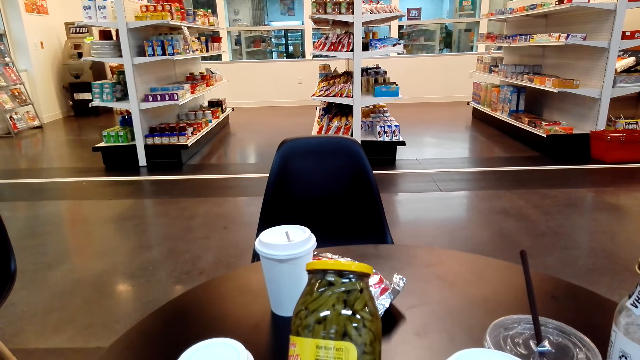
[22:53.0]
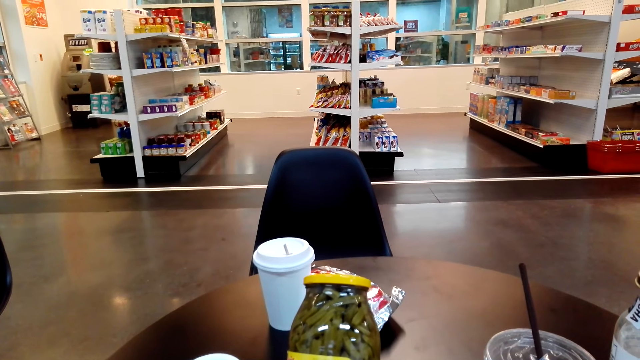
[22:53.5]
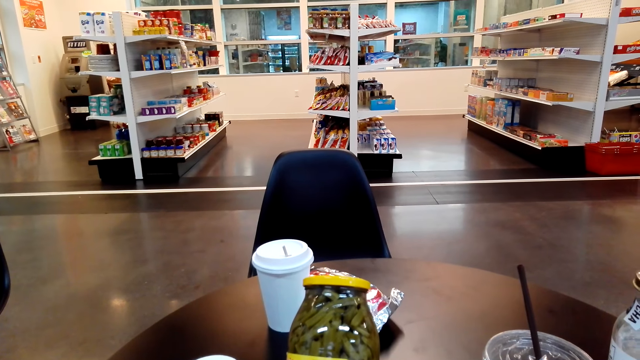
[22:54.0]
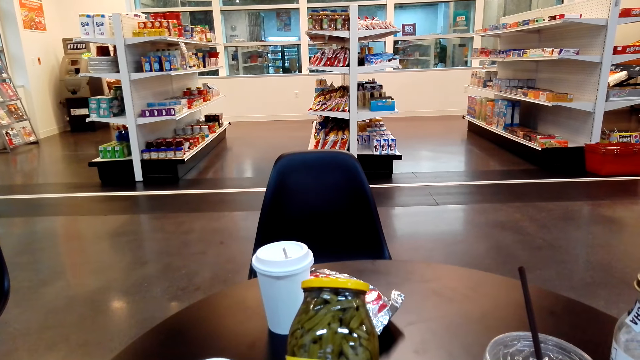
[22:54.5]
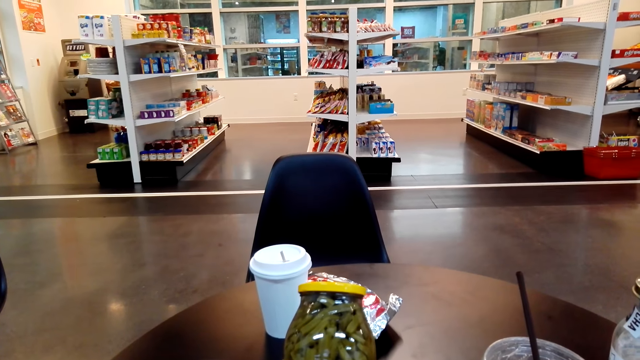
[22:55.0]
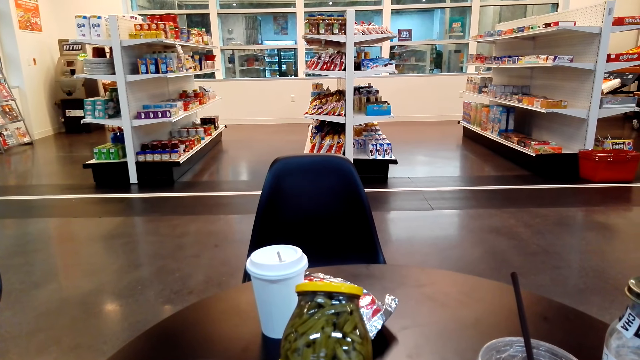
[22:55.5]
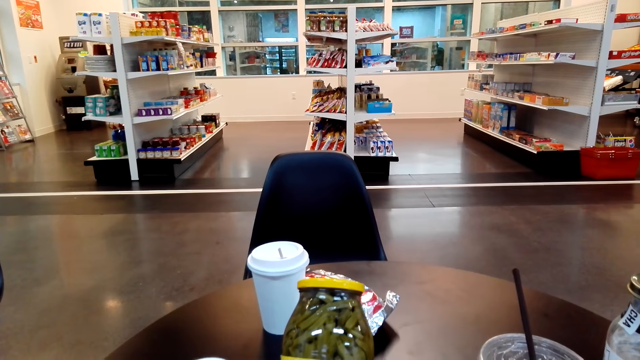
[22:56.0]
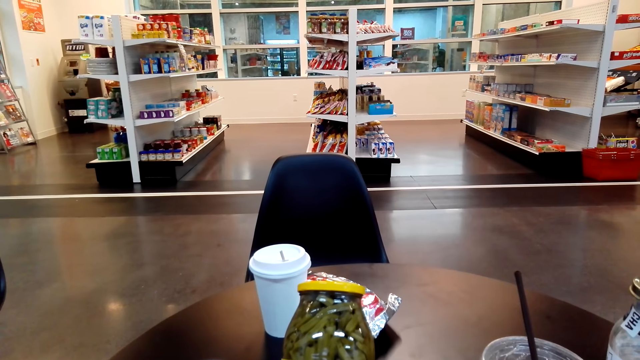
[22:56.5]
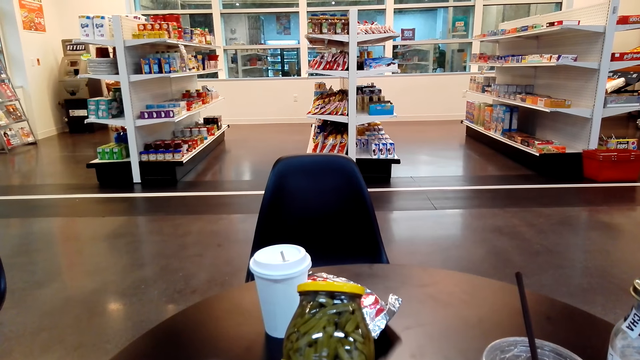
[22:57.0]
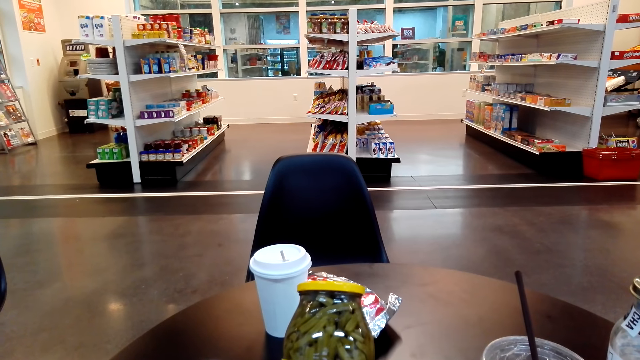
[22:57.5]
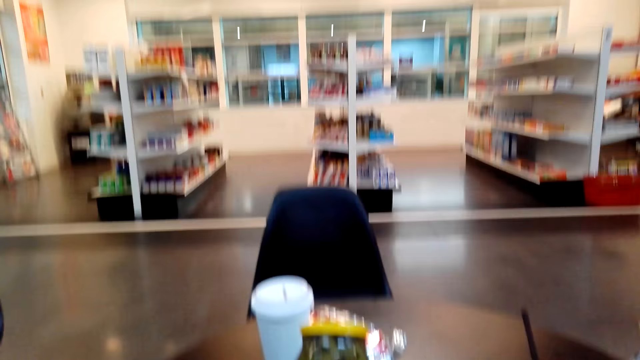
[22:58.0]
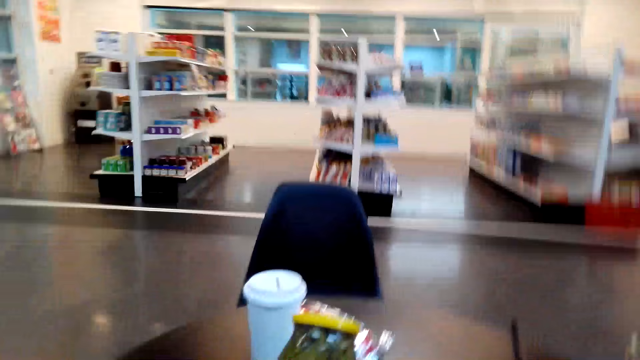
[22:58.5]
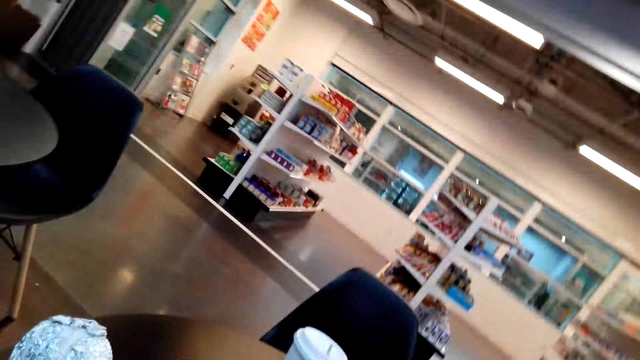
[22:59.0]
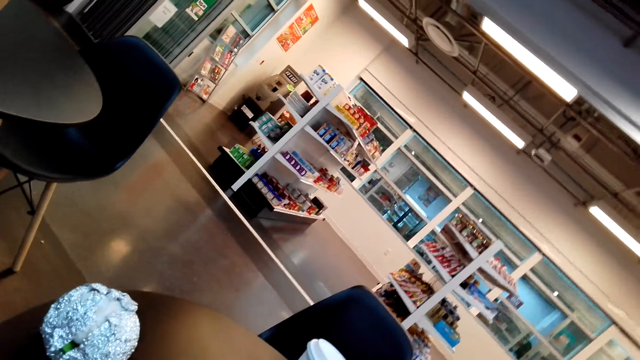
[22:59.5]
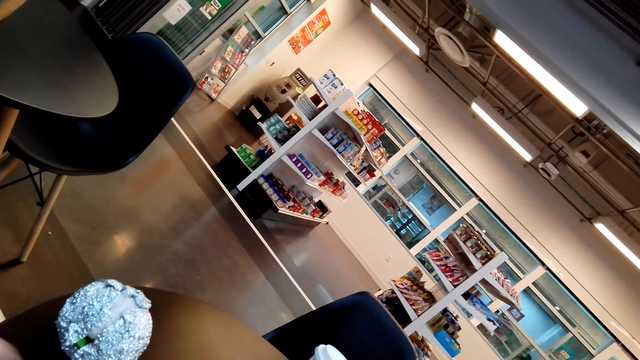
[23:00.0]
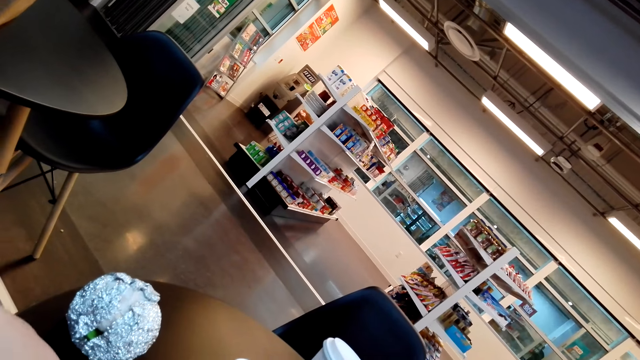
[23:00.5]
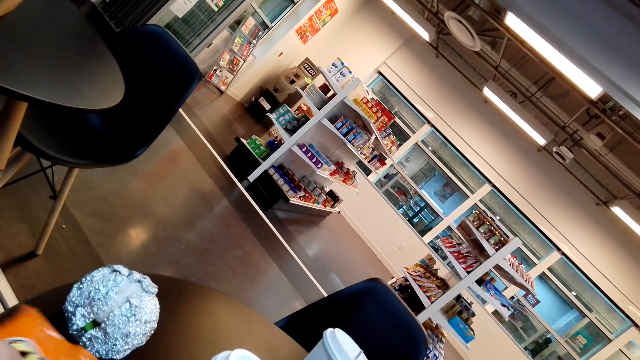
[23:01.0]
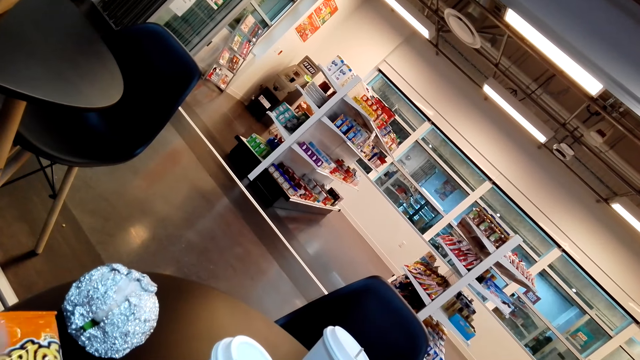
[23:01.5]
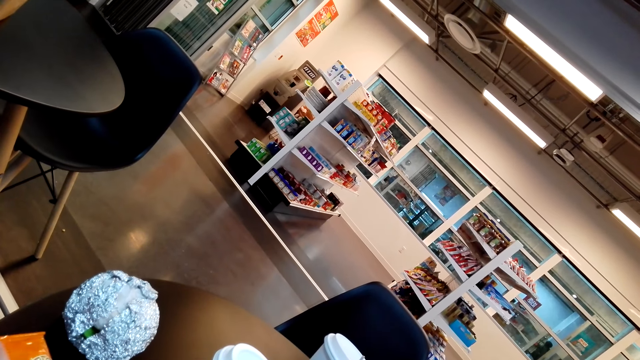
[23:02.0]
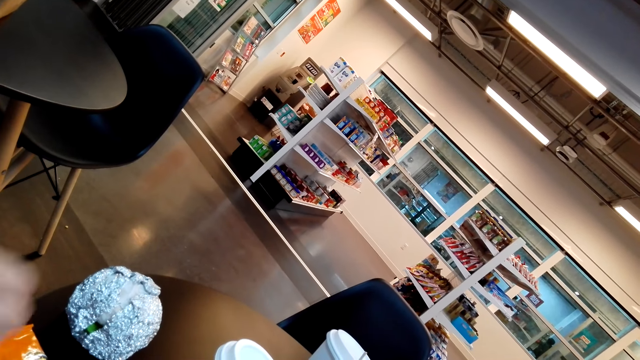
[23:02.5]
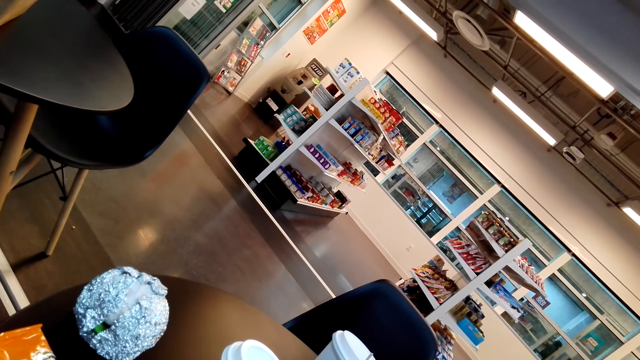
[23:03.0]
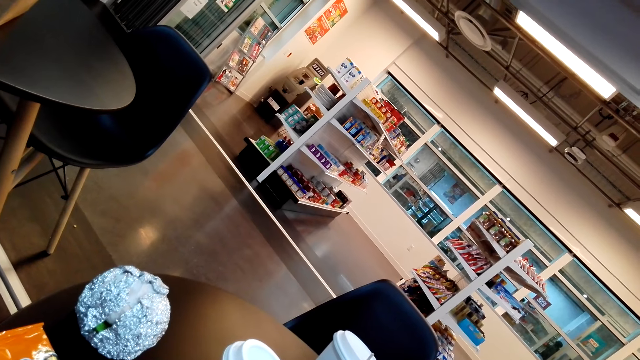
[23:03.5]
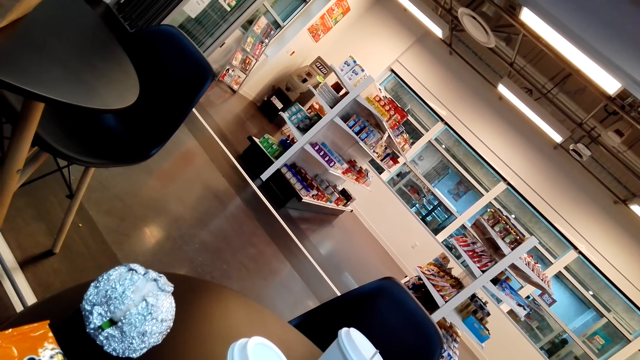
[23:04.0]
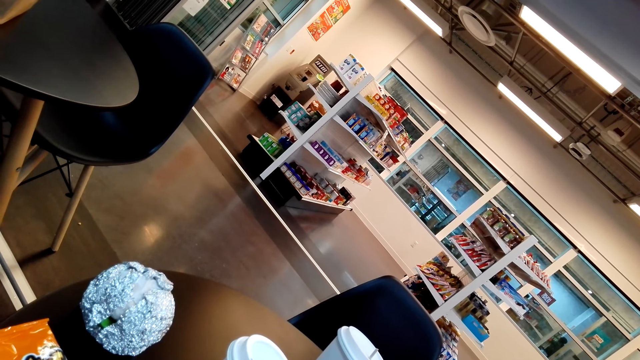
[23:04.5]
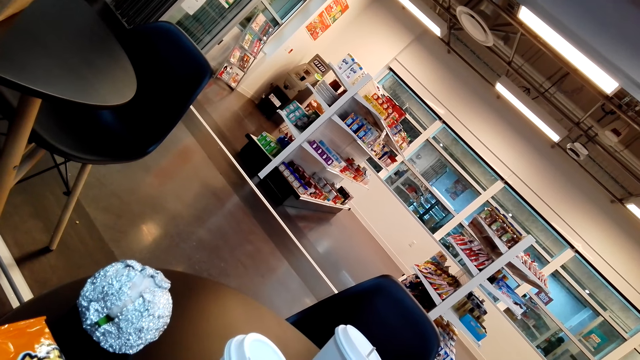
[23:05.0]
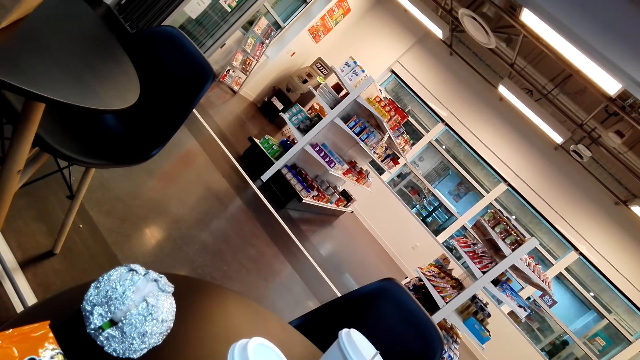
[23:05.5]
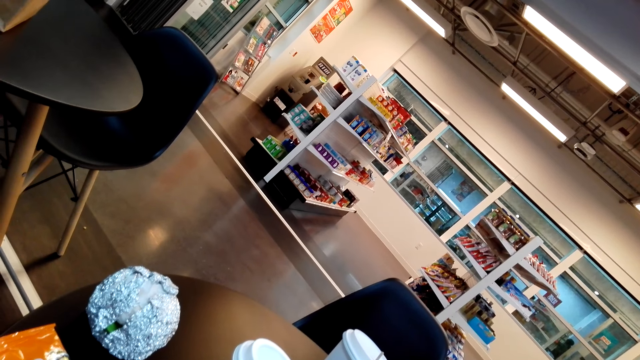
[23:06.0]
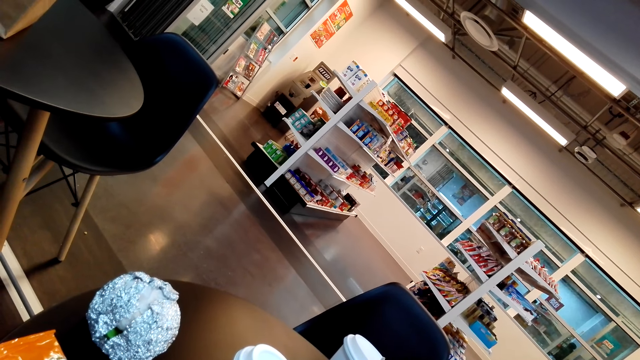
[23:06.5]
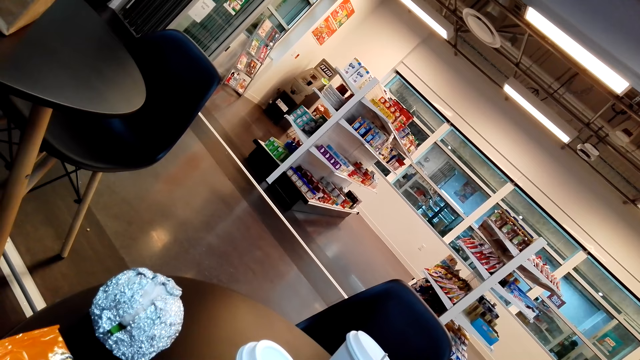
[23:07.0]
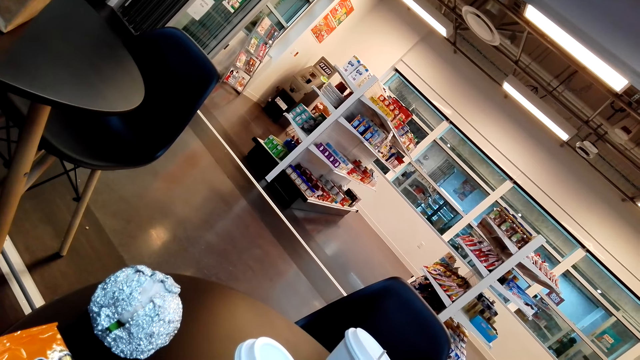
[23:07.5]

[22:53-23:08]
The camera wearer touches the snack pack.

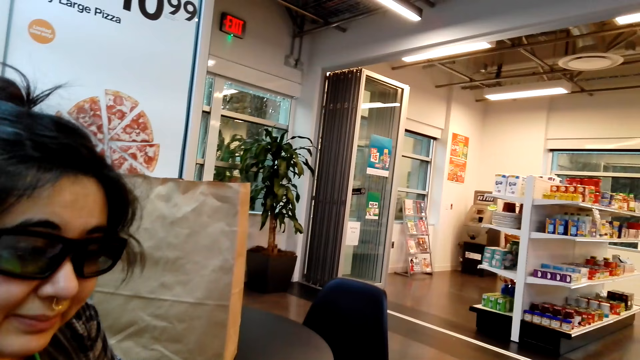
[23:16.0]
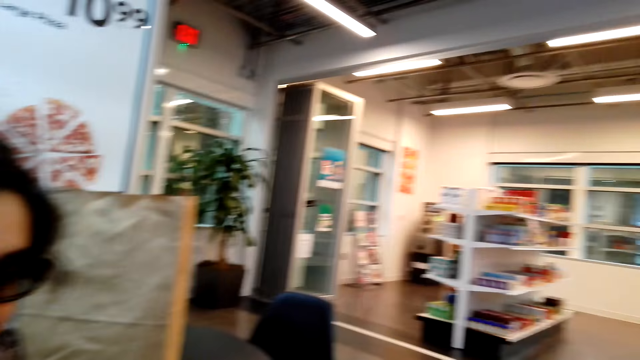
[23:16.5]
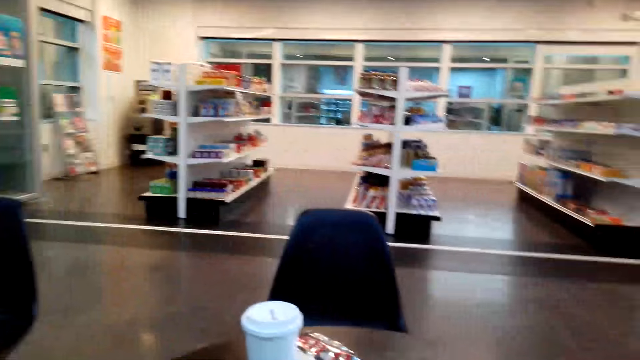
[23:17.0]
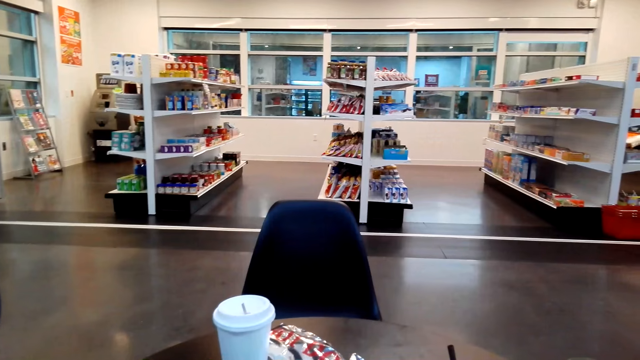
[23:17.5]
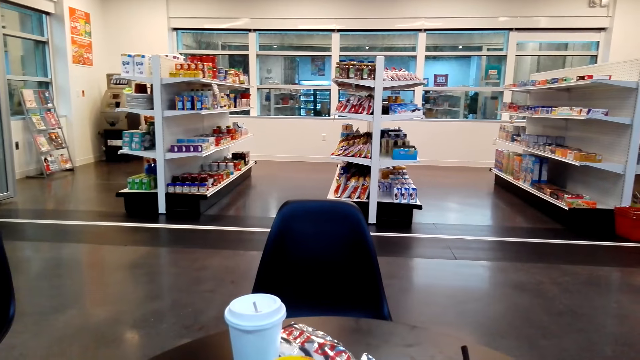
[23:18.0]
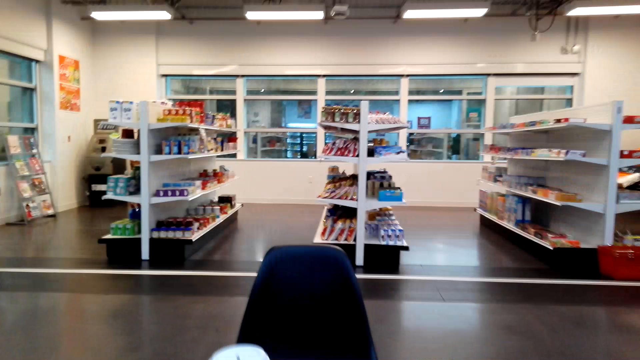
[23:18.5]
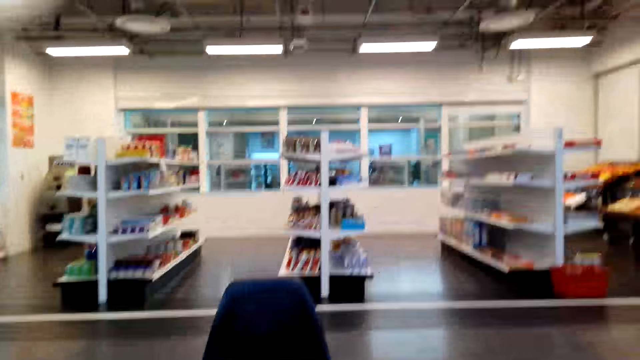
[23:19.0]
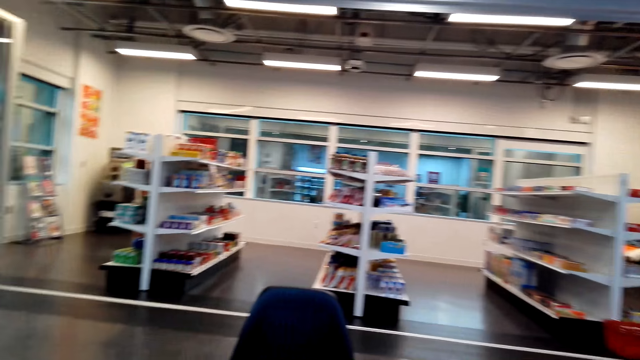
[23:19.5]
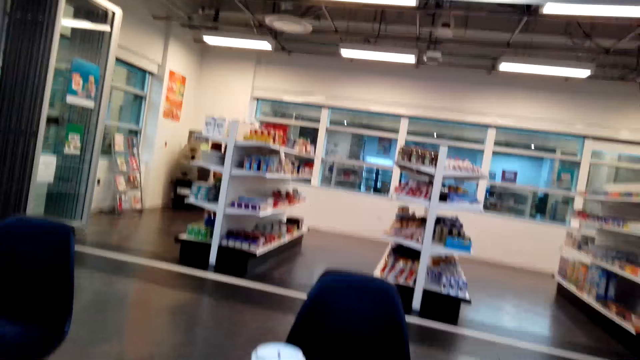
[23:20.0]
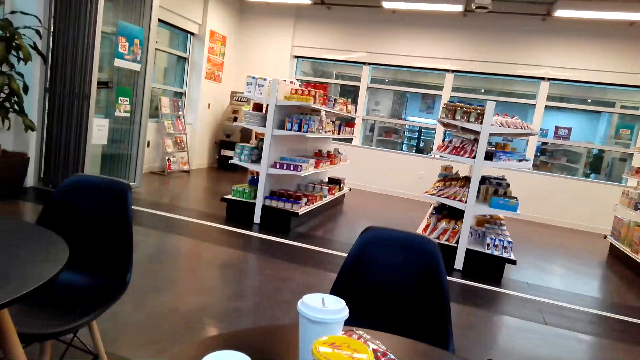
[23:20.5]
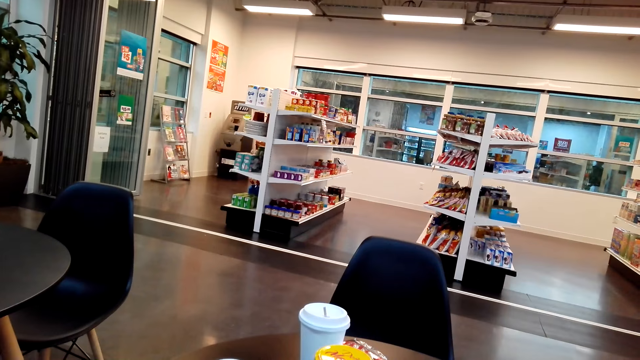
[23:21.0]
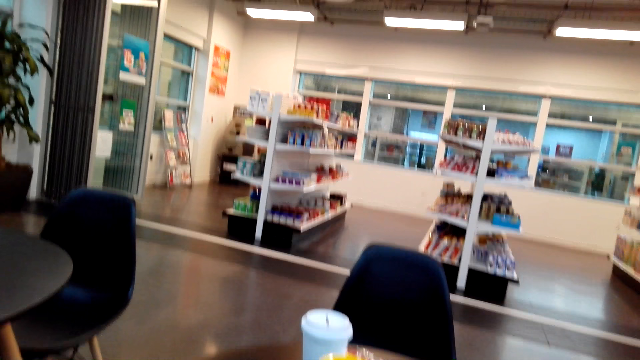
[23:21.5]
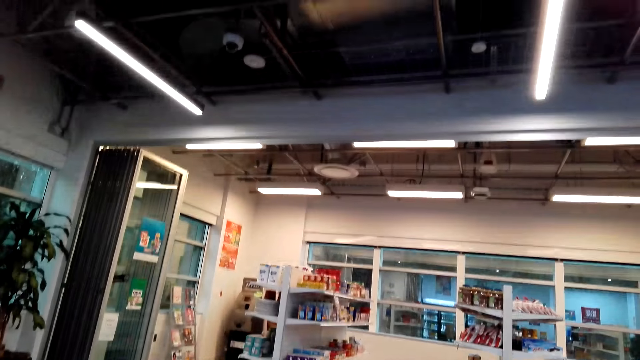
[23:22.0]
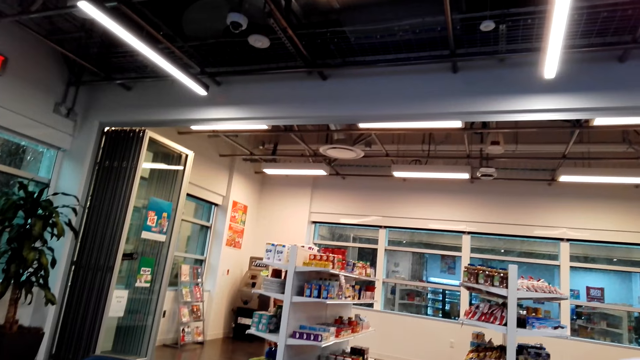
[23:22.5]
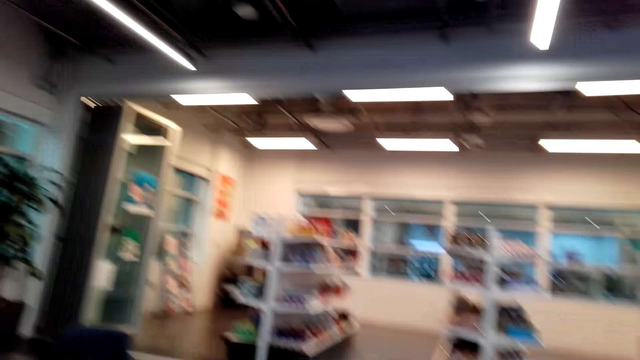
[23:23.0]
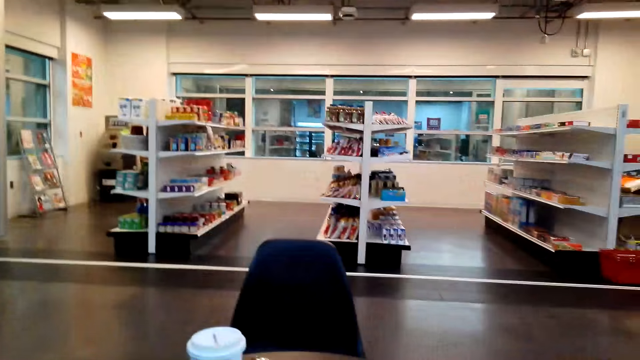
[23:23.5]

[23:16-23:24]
The camera wearer interacts with a lady.
